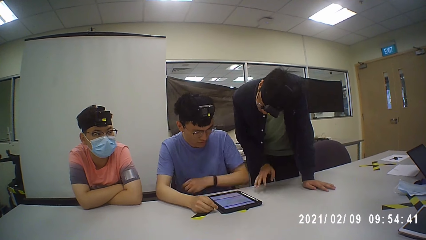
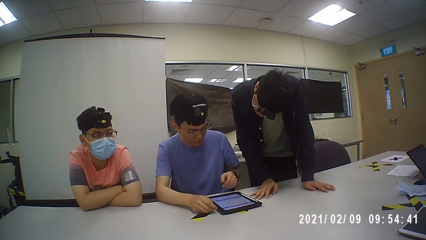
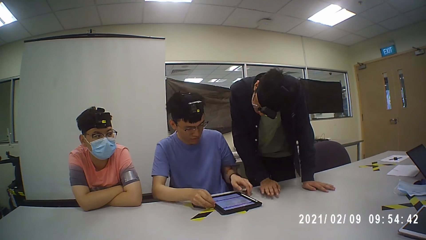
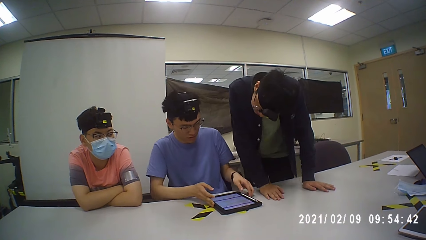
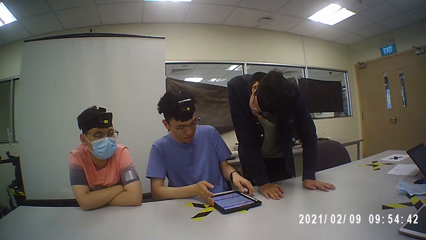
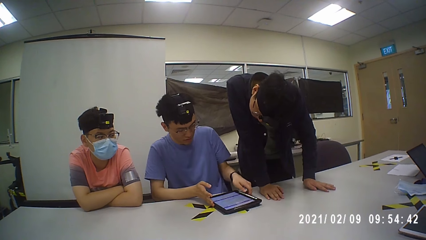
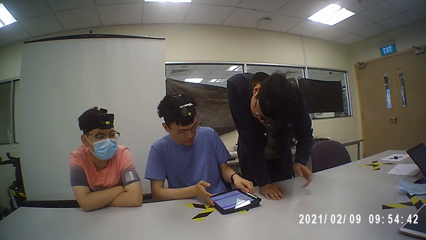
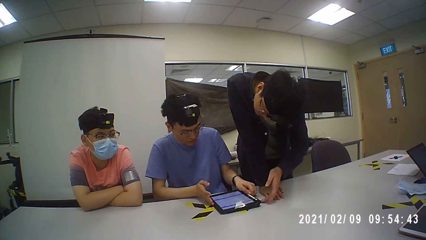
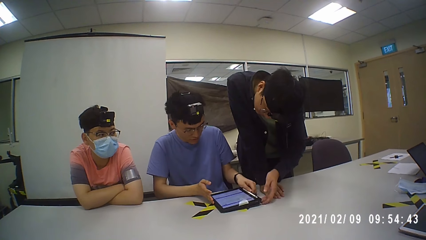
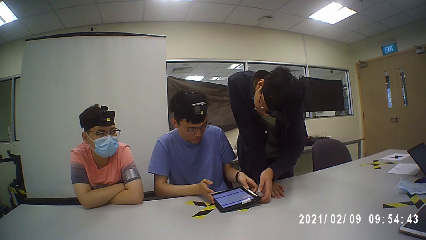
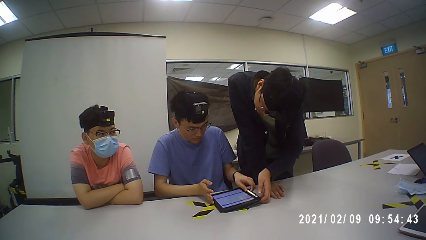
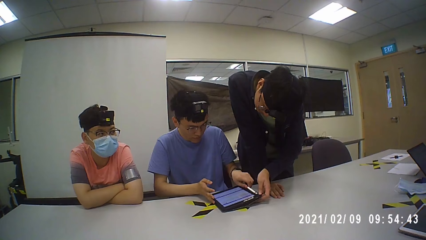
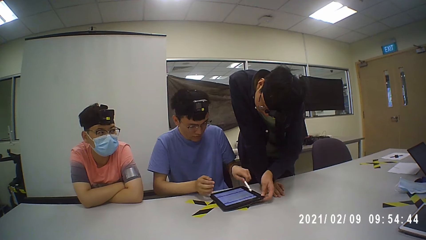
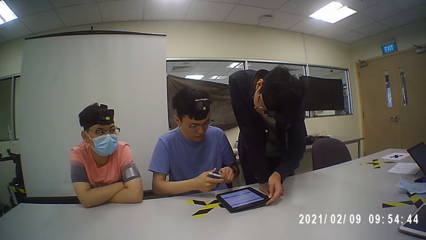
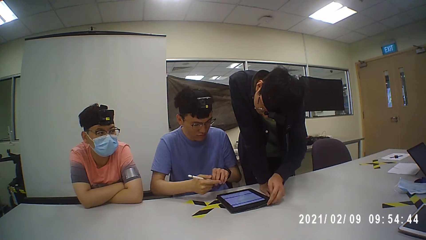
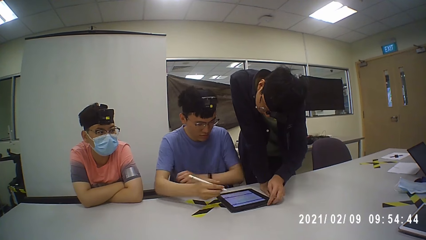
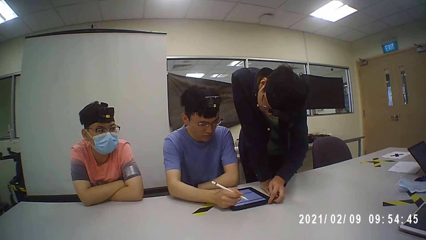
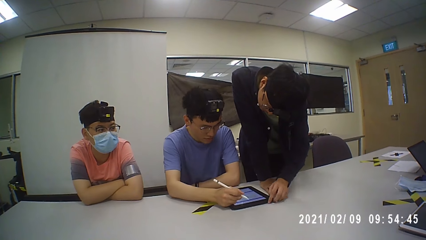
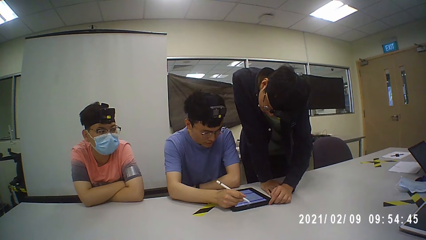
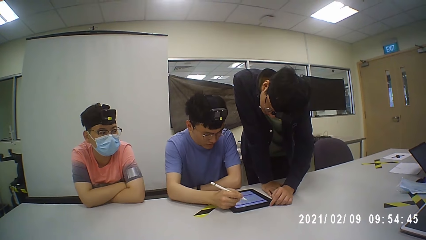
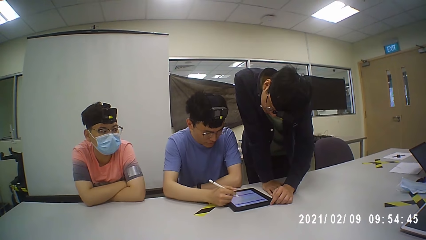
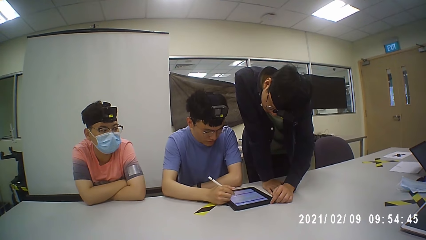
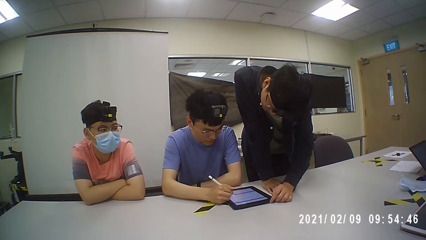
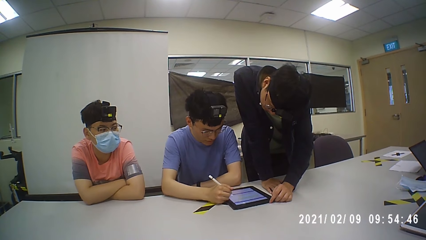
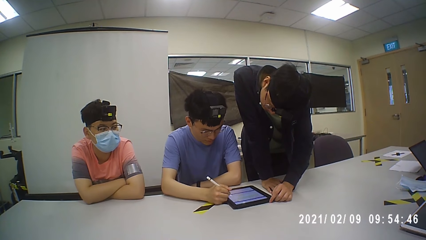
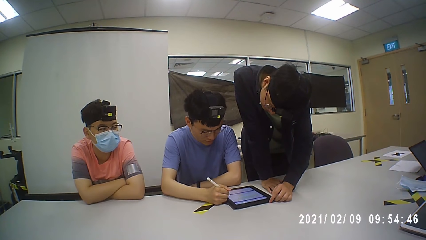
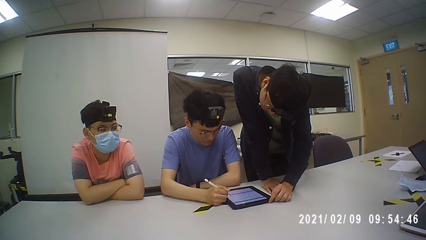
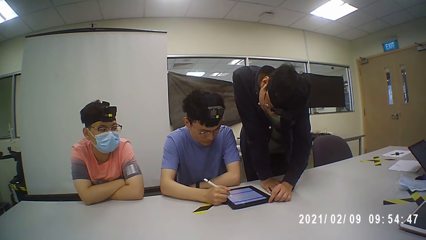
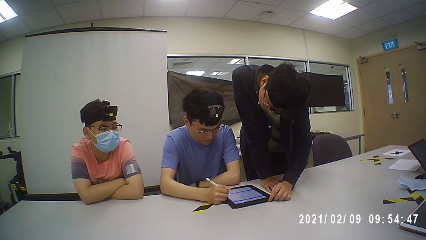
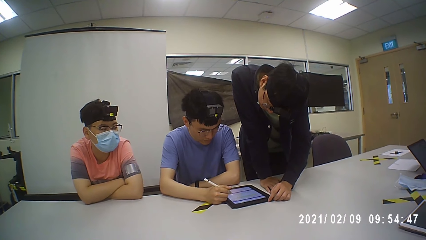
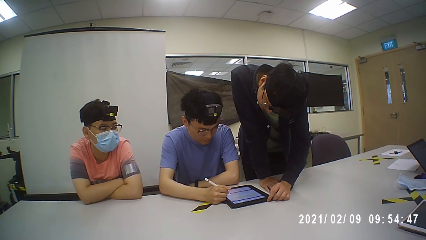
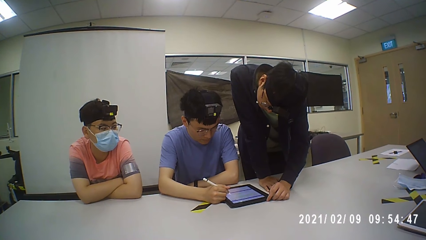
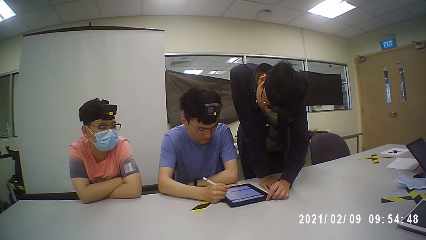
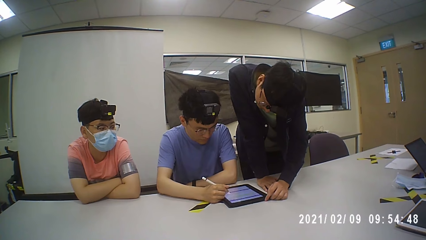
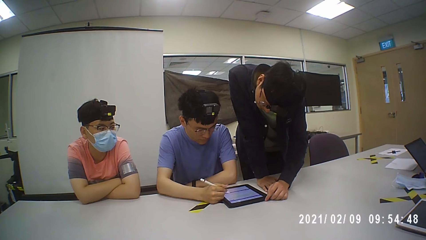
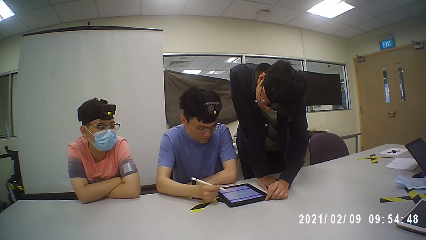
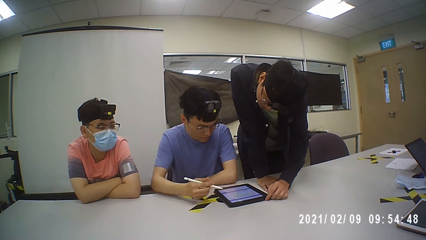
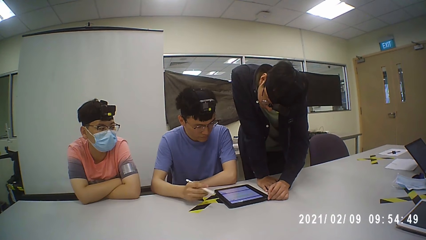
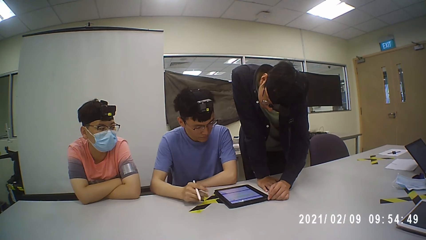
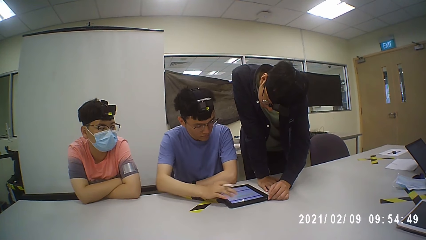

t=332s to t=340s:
The camera wearer touches his iPad.

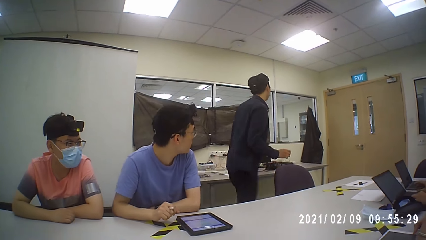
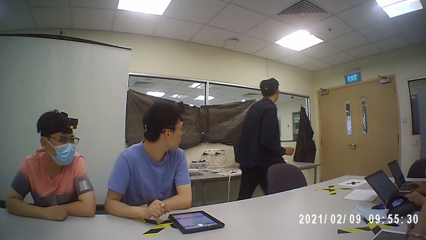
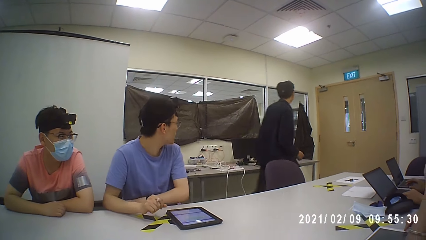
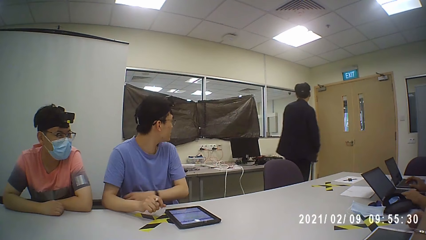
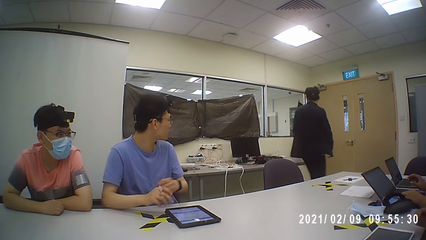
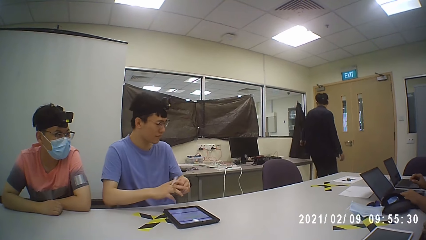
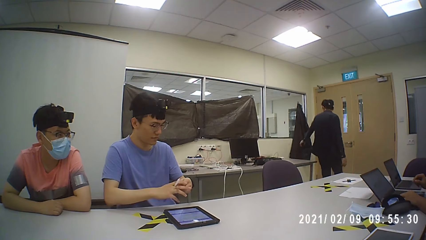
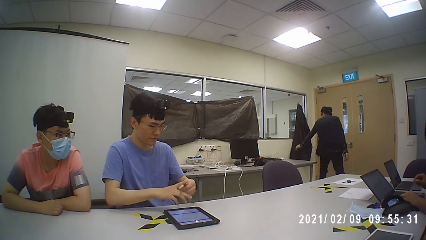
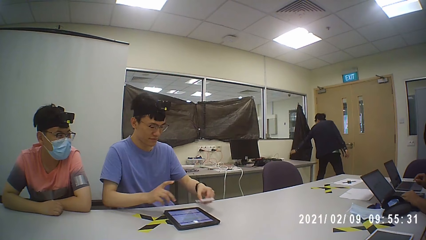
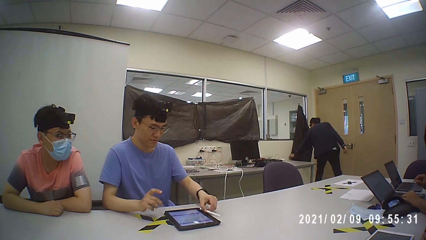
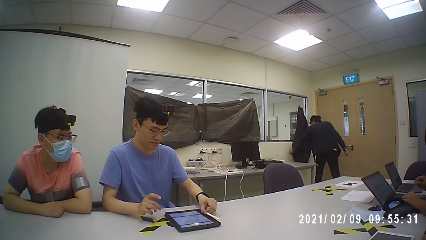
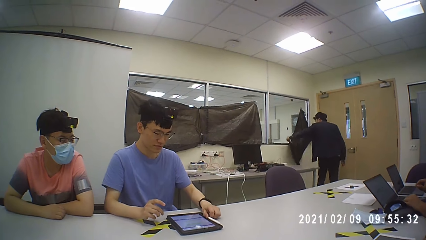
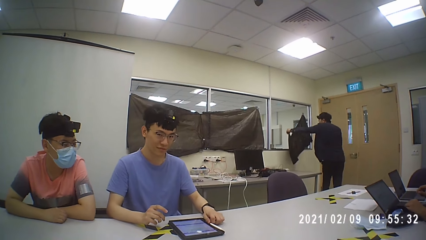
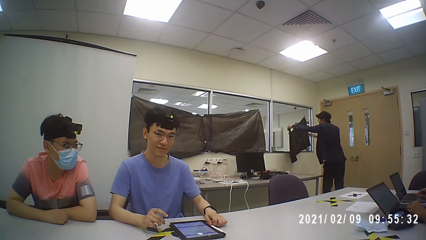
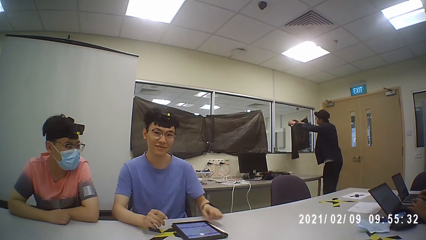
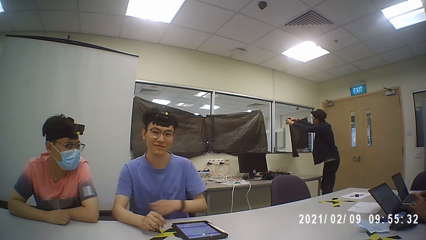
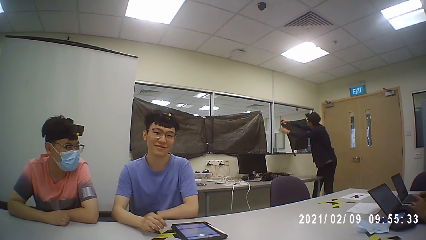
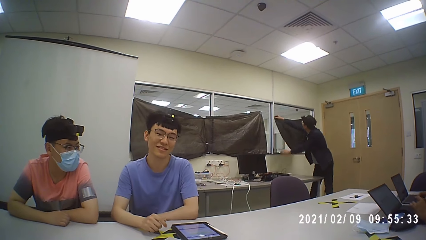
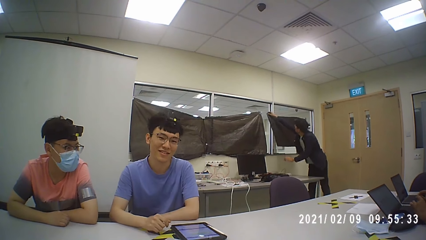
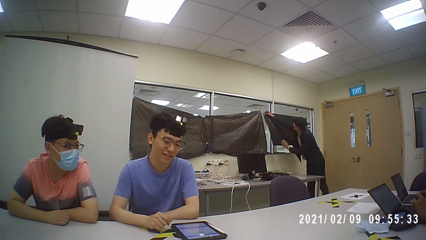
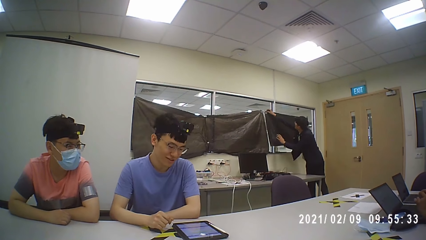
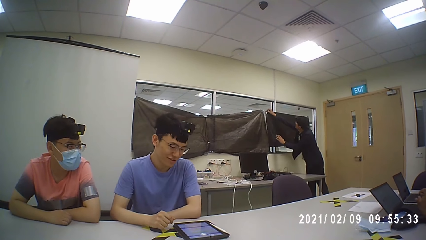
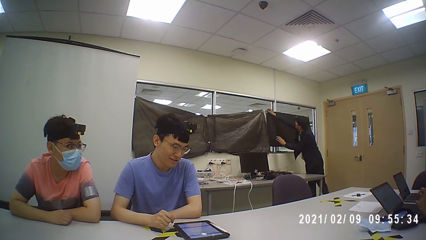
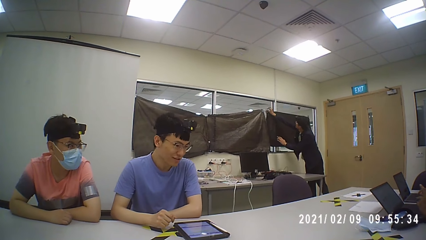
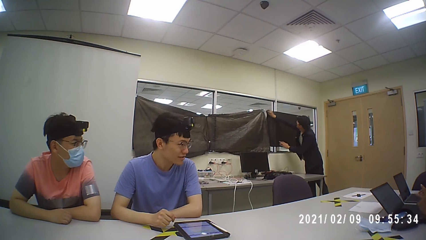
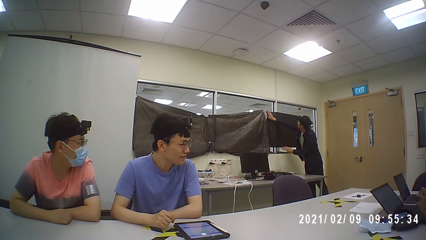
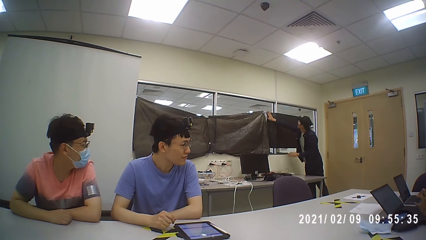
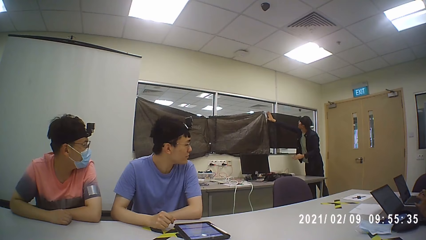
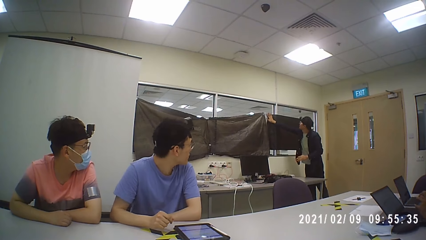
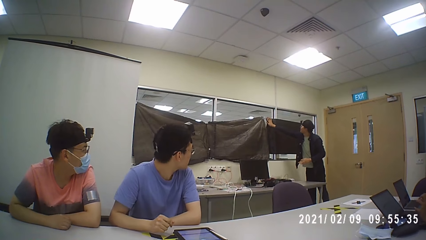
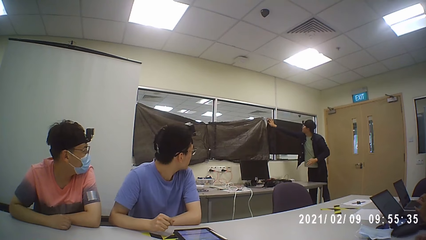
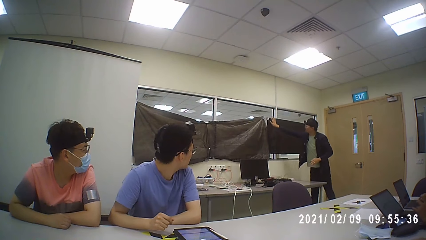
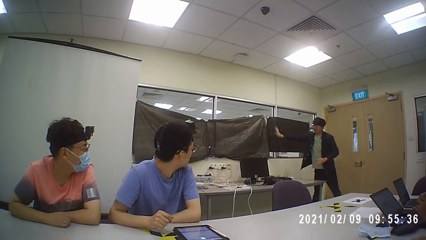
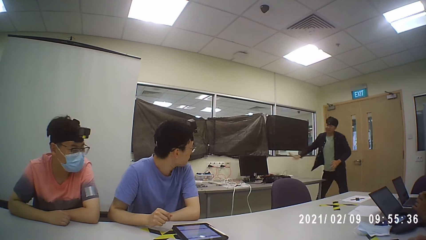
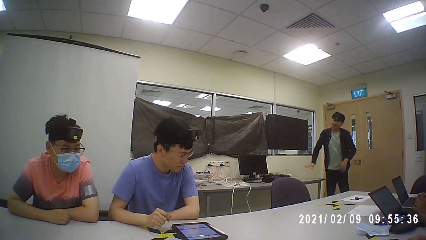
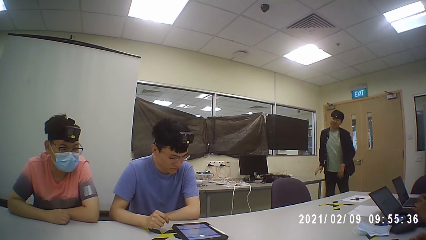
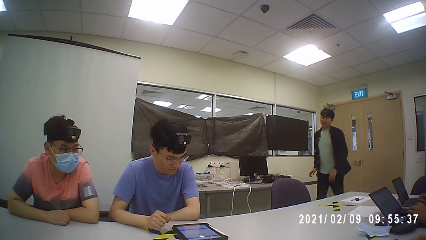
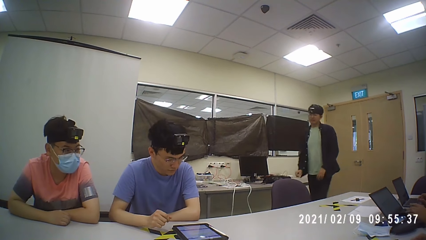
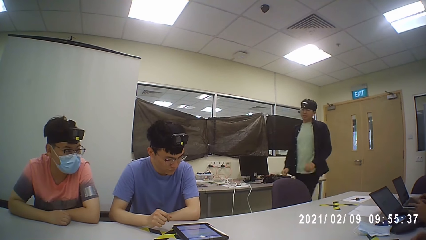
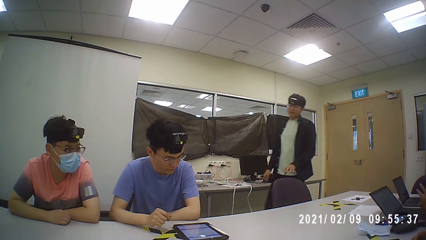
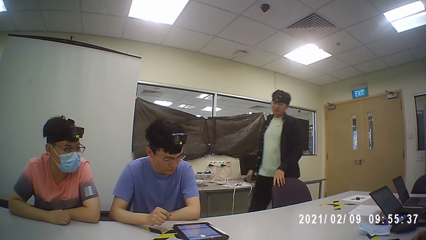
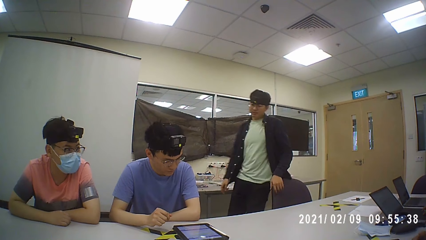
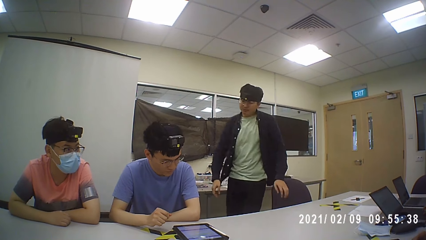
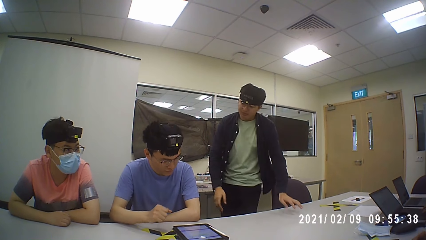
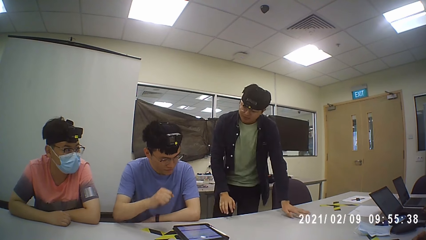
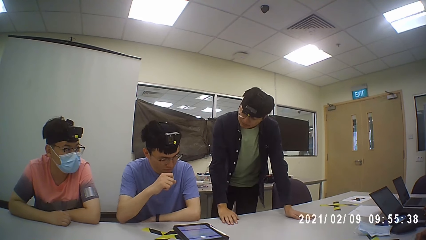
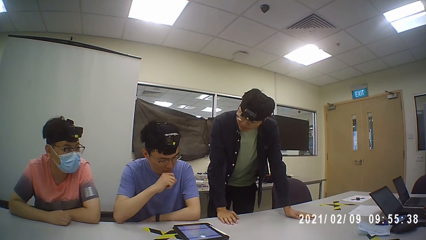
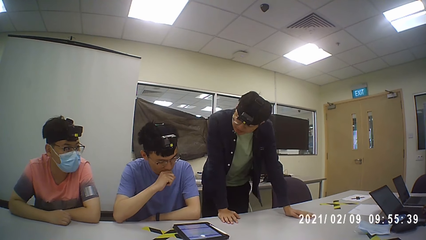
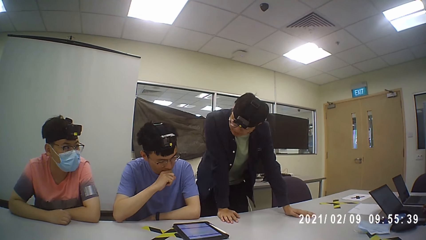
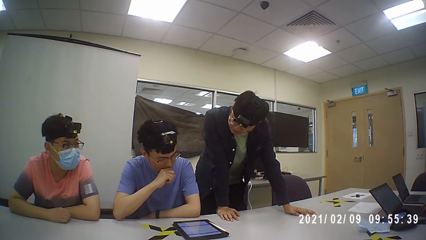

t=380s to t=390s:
The camera wearer closes the curtains.
